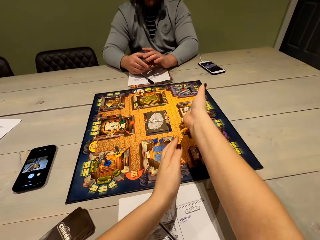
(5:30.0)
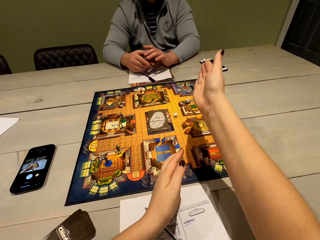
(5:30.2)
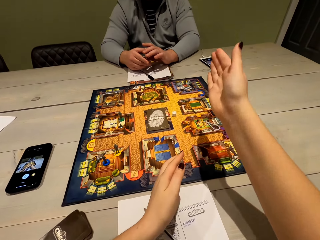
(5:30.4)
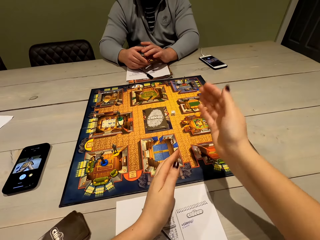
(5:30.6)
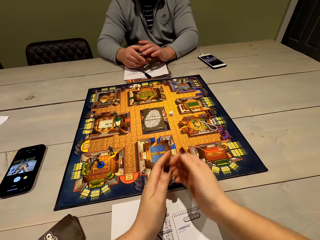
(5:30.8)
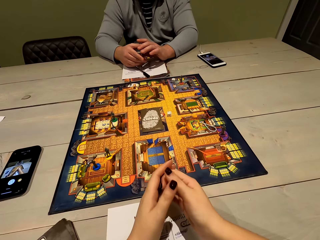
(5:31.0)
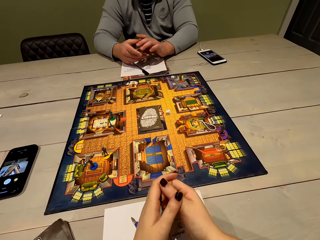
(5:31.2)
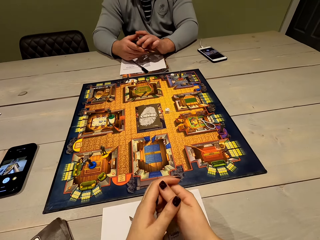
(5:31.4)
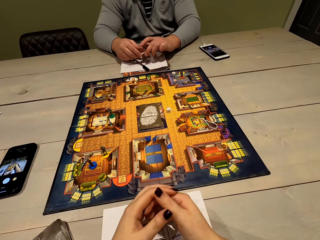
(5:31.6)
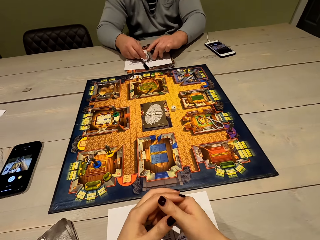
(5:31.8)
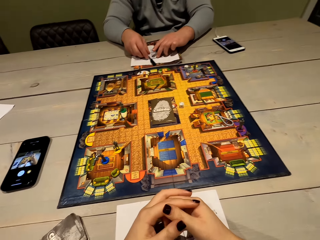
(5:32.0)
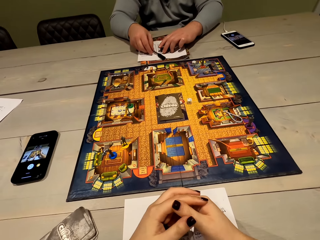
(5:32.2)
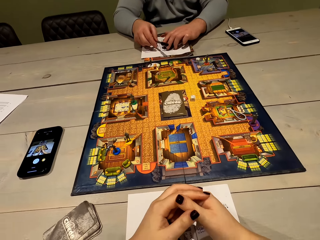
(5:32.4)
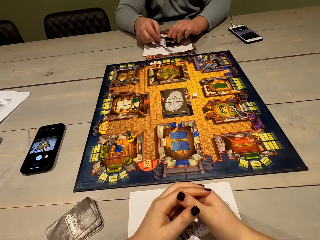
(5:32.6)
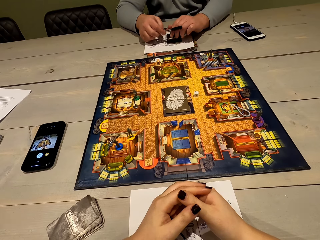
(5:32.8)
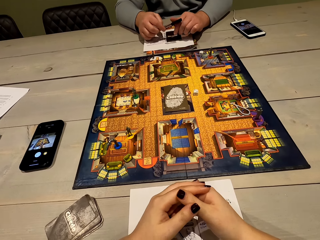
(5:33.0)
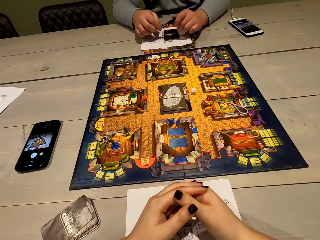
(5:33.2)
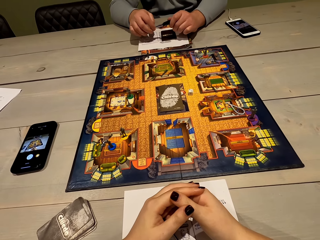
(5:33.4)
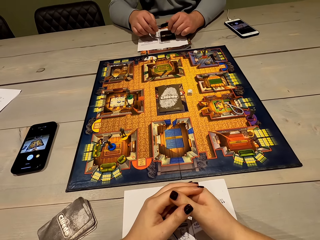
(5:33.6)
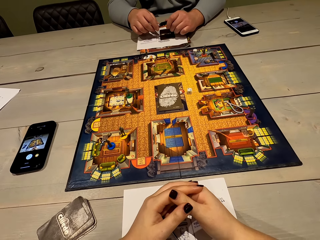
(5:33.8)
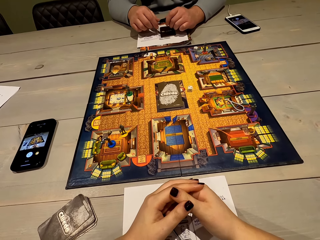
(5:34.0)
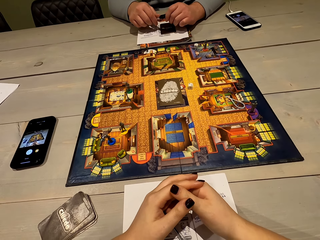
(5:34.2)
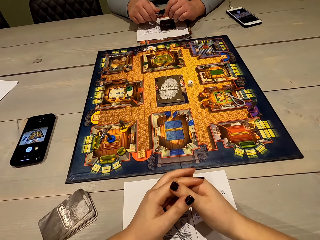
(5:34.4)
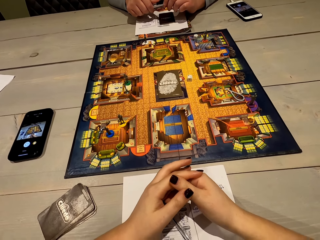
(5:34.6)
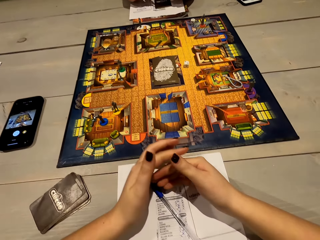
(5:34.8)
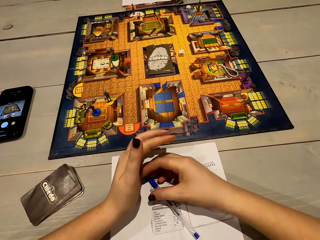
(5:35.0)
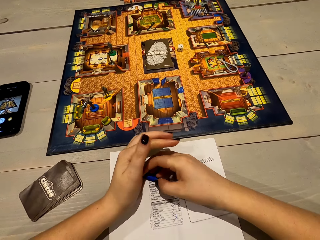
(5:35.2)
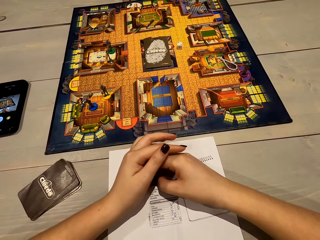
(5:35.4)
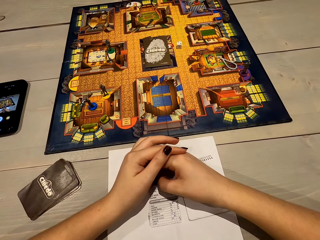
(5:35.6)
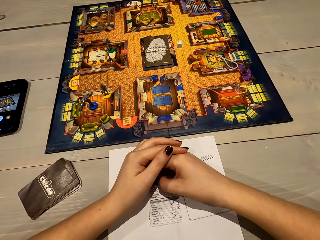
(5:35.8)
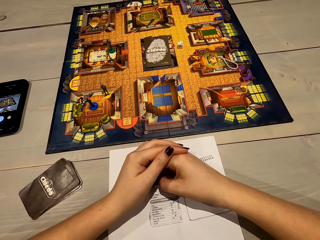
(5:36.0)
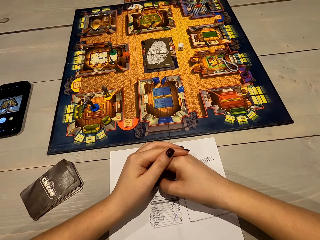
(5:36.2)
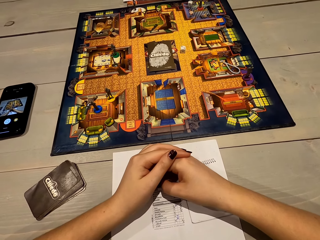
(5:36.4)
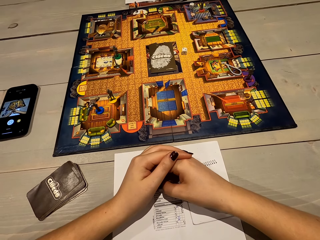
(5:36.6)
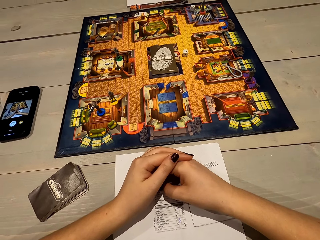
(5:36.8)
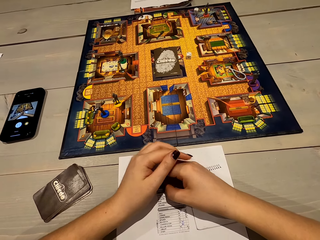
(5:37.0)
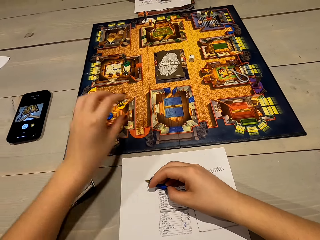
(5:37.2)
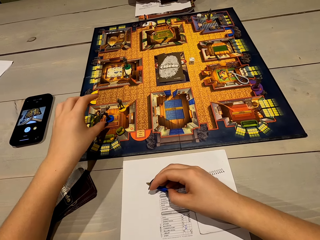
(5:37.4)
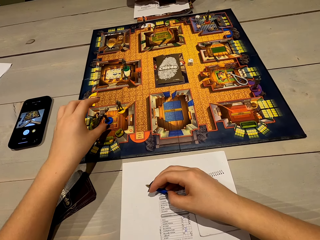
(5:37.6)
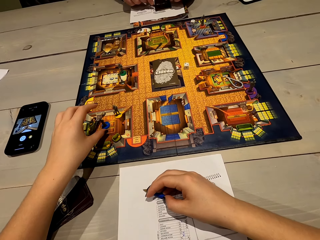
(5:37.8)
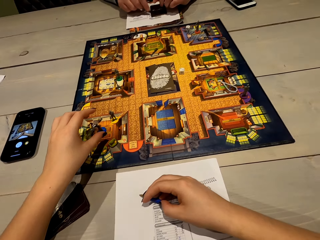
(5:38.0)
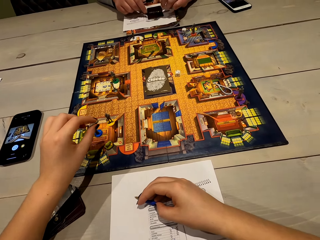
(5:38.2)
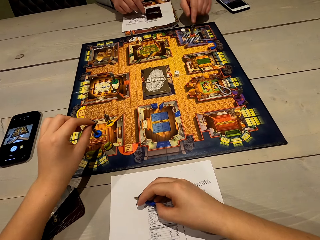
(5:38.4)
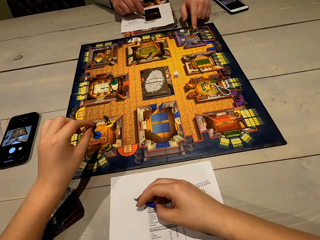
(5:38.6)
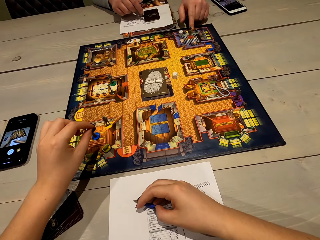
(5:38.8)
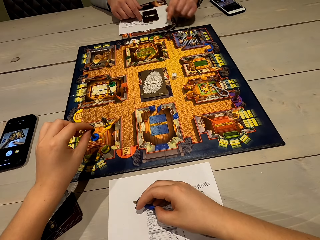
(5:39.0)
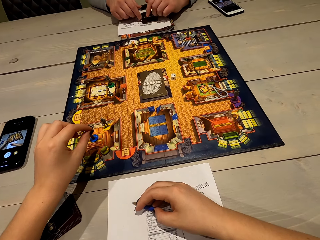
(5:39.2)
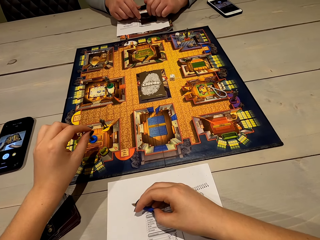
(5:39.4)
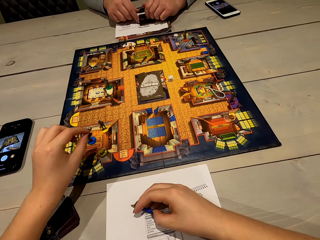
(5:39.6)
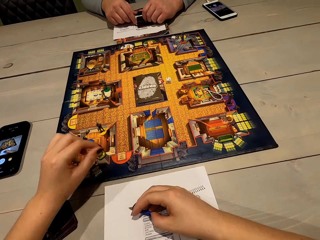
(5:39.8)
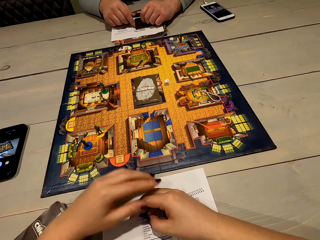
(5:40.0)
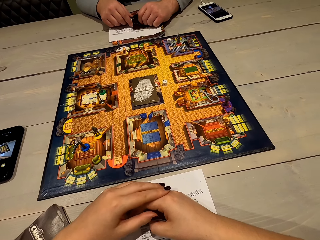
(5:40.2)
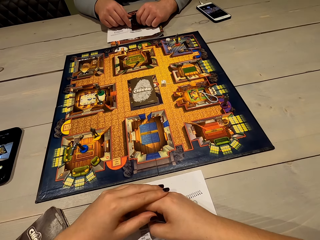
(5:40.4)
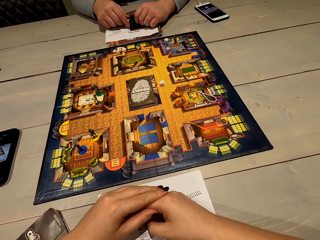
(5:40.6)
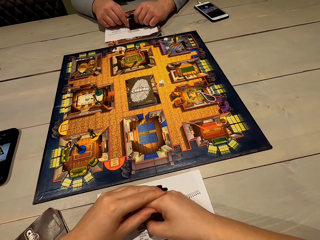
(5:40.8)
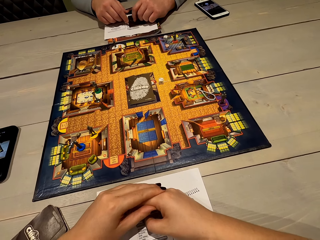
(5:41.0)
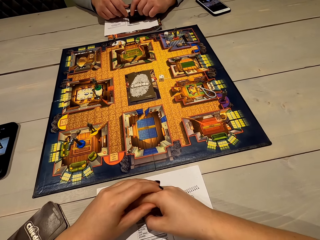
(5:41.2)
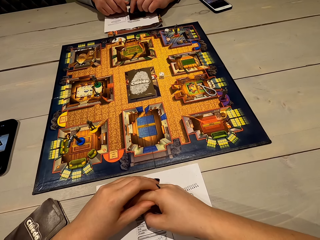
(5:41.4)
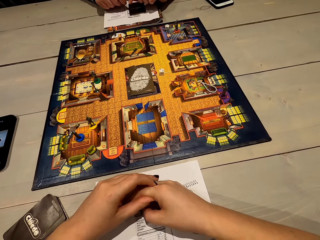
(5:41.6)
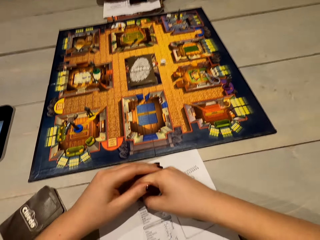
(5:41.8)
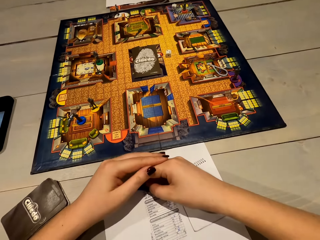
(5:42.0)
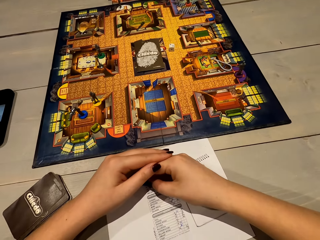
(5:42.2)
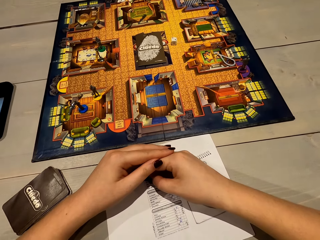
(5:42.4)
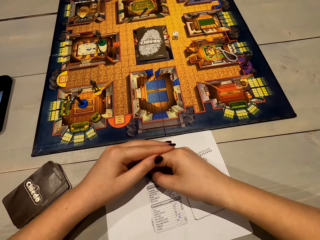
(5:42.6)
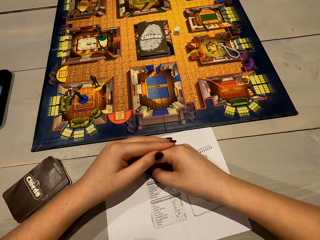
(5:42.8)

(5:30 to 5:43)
The camera wearer throws the dice. A man picks up a pen. The camera wearer picks up the pen. She moves her left hand.

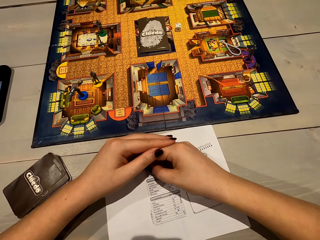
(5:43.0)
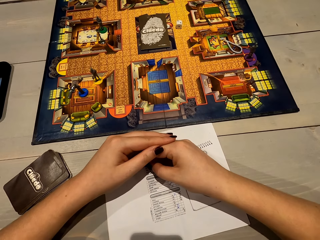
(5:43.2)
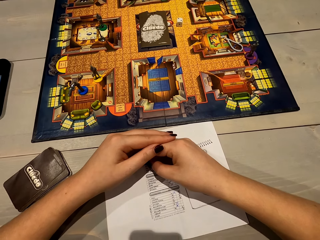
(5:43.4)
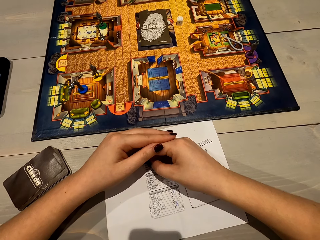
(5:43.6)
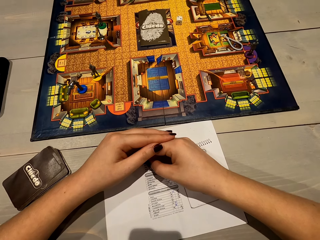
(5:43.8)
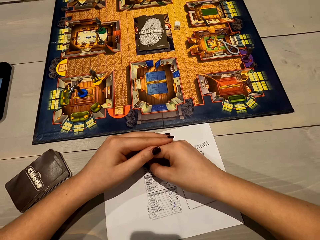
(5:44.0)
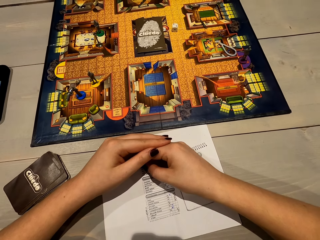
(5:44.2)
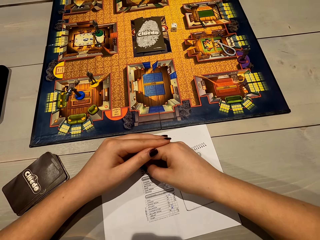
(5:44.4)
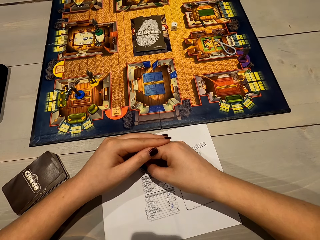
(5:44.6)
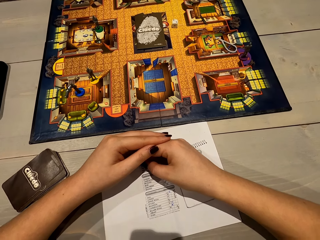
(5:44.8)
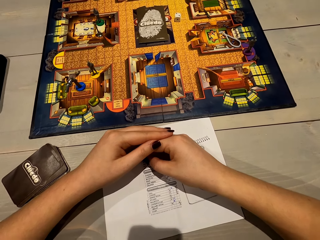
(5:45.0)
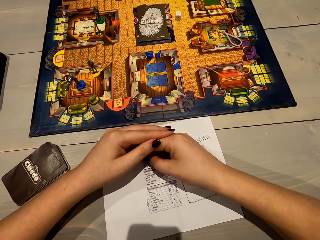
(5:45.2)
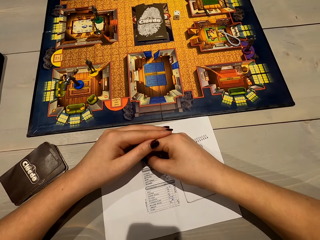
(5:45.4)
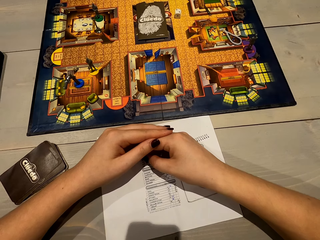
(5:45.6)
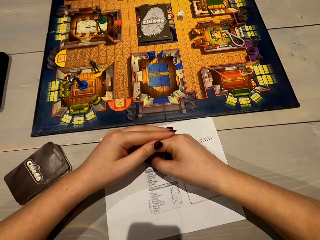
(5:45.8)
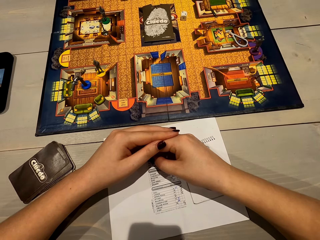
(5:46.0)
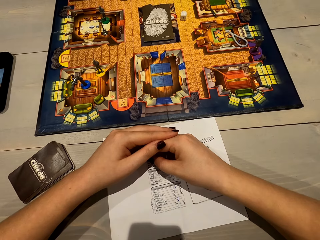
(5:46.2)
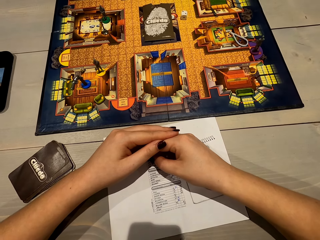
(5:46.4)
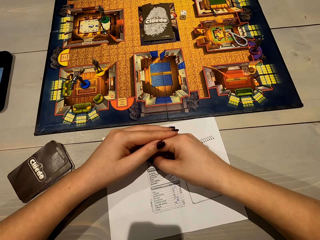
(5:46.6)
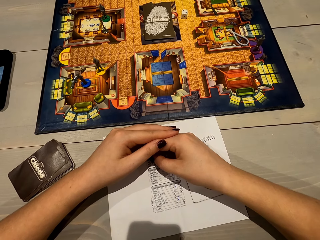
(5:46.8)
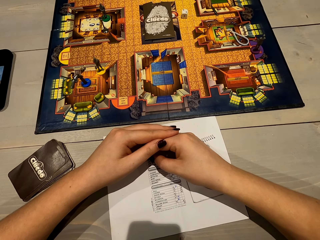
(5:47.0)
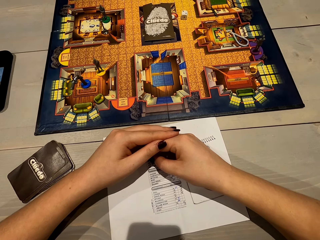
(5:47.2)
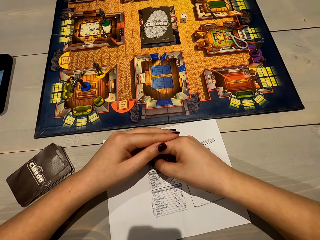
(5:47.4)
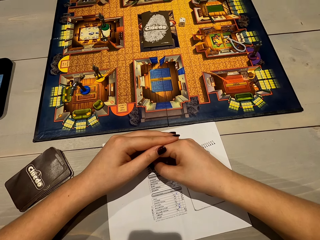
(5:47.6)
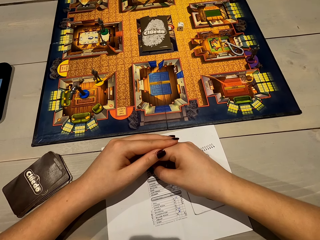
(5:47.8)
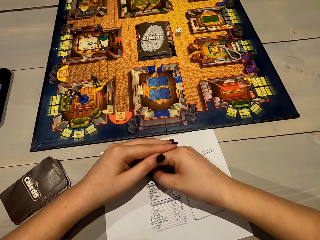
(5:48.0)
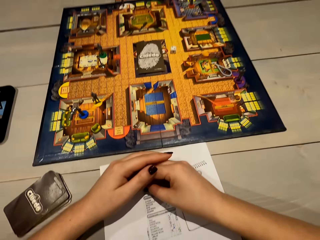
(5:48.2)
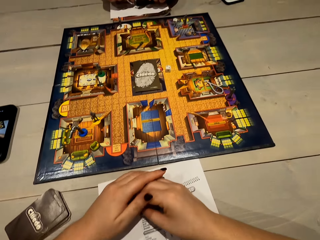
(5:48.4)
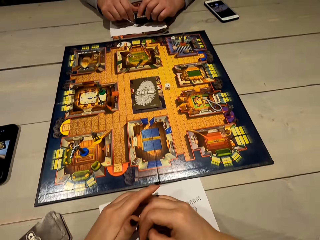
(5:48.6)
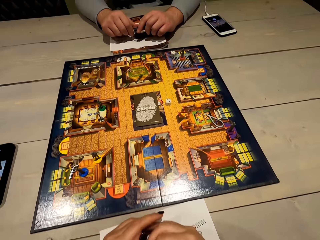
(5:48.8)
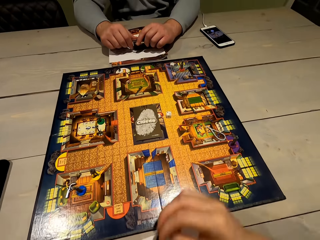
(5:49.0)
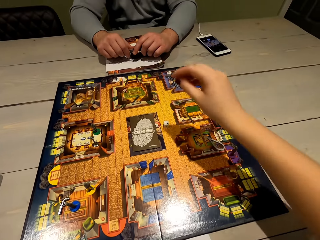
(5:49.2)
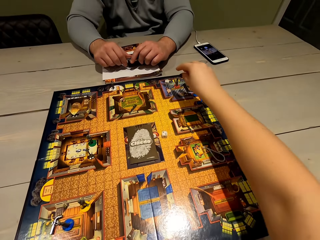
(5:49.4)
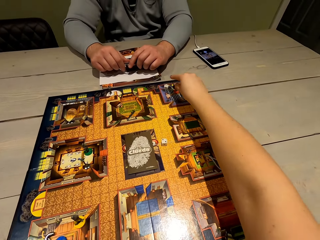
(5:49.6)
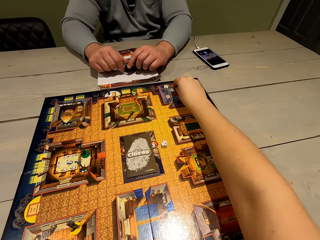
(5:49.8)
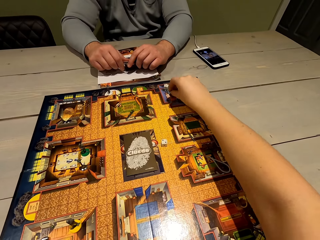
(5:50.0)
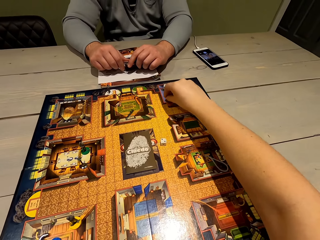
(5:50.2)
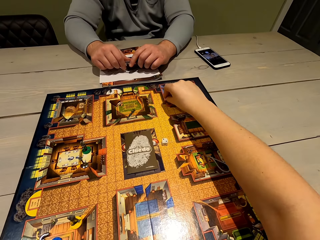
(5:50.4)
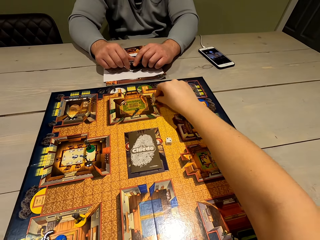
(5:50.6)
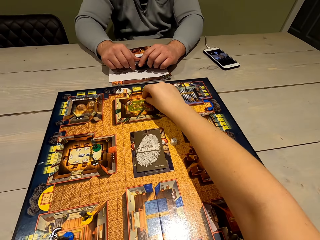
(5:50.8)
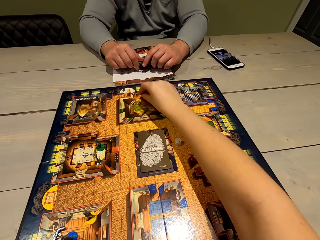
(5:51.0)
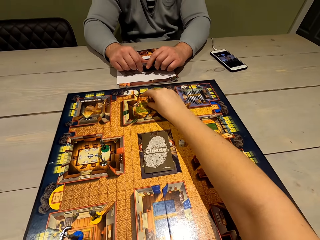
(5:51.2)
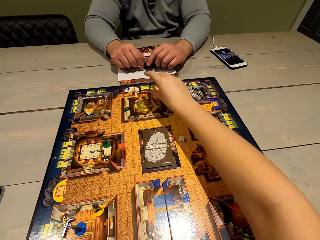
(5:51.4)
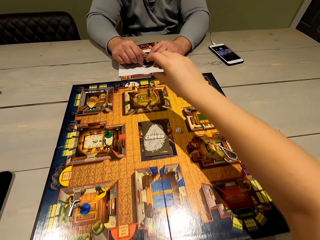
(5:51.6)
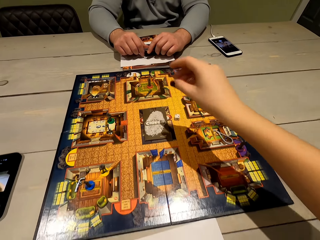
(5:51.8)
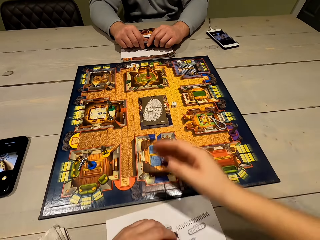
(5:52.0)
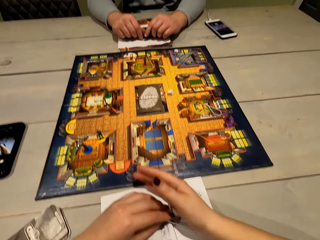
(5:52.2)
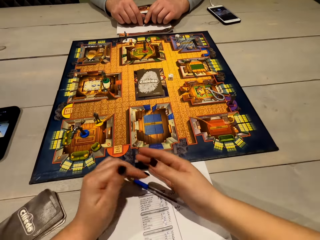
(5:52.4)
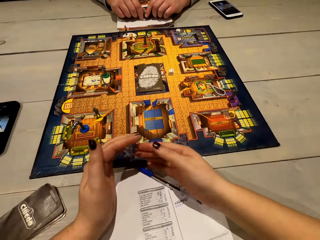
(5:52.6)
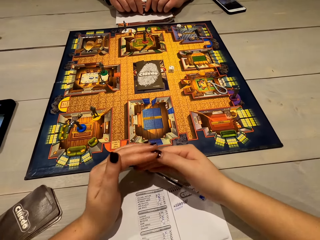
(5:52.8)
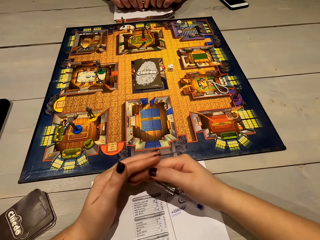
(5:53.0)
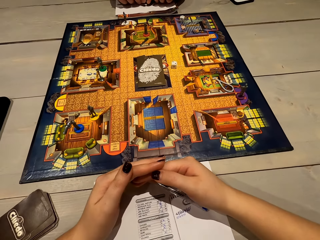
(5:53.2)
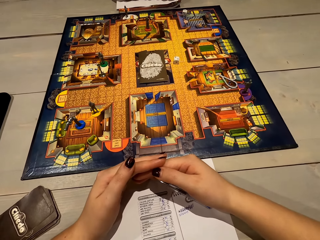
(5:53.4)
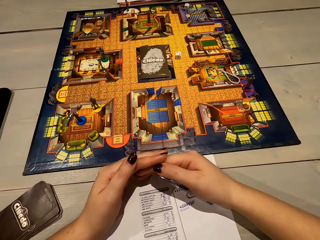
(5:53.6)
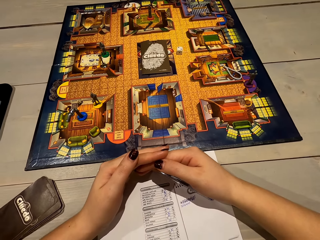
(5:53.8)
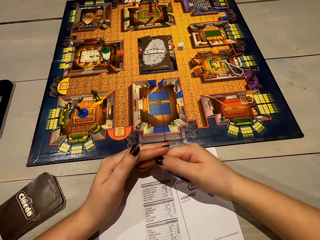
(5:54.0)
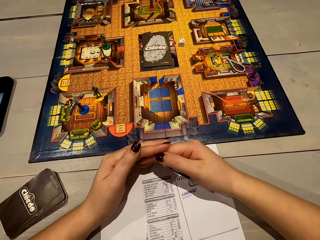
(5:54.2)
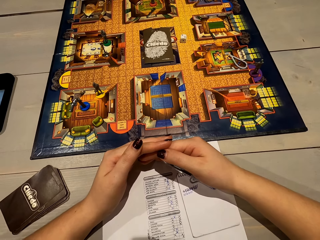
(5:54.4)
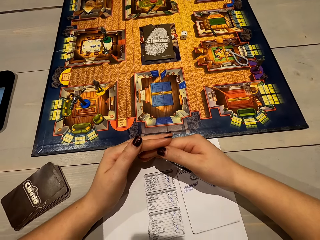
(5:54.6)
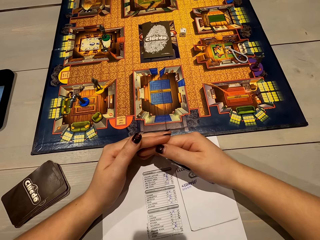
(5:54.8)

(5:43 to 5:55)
The camera wearer looks at the paper. They play chess. They pick up the dice and move the dice.
